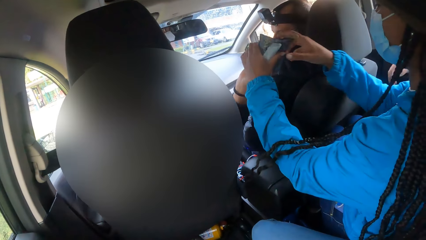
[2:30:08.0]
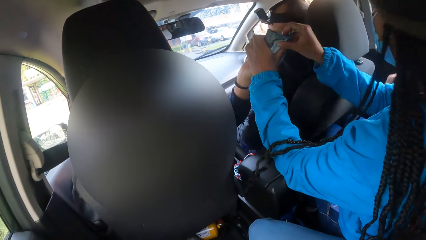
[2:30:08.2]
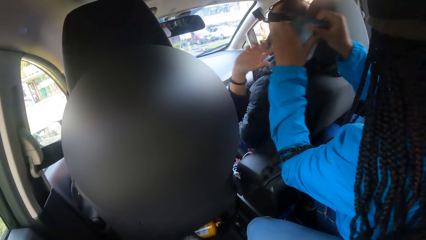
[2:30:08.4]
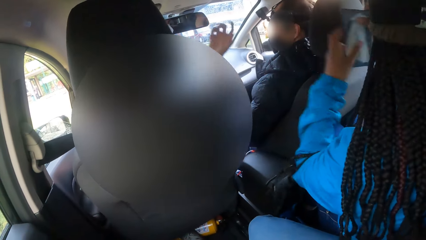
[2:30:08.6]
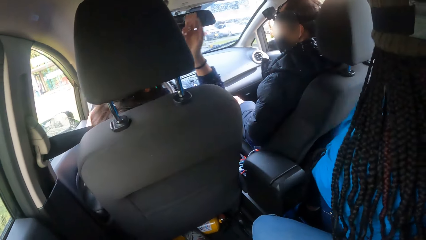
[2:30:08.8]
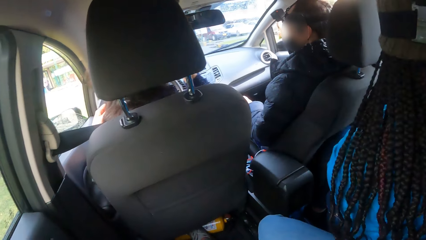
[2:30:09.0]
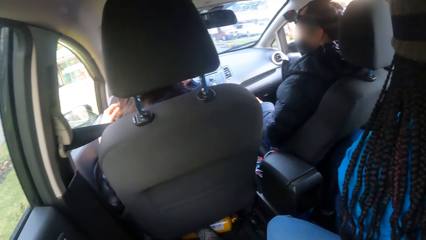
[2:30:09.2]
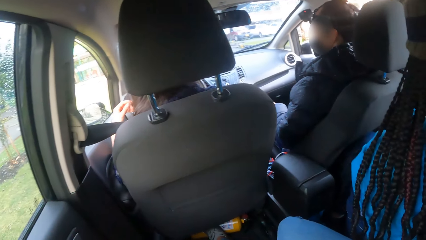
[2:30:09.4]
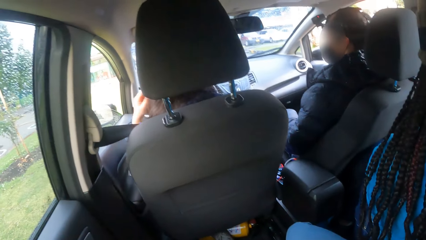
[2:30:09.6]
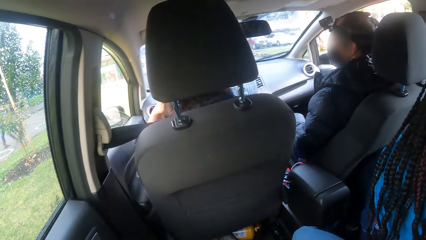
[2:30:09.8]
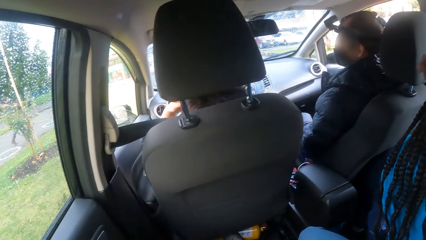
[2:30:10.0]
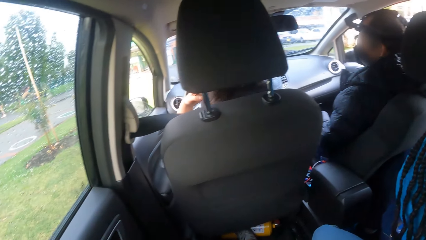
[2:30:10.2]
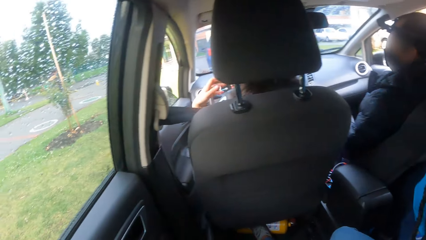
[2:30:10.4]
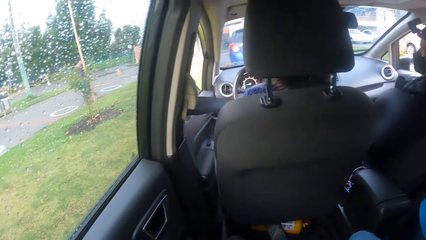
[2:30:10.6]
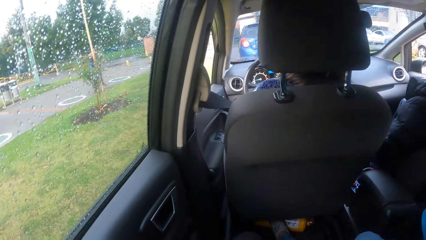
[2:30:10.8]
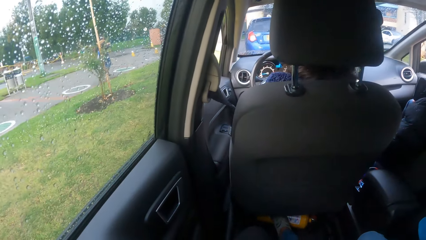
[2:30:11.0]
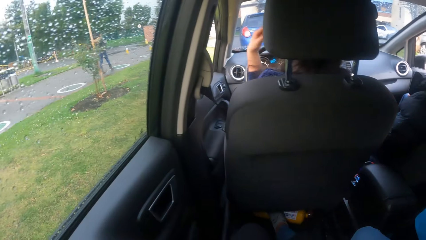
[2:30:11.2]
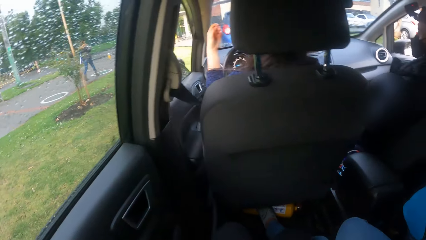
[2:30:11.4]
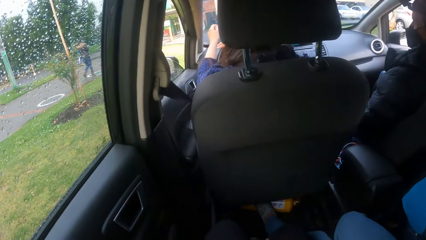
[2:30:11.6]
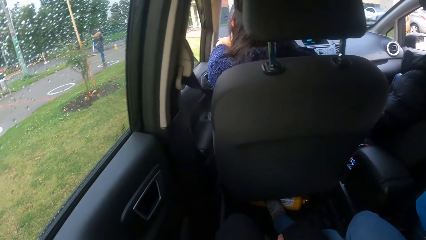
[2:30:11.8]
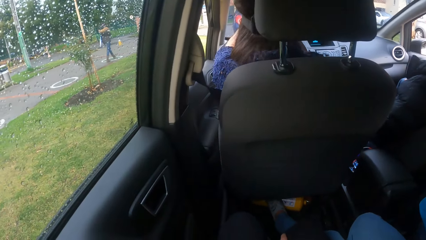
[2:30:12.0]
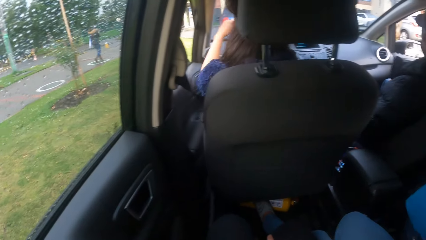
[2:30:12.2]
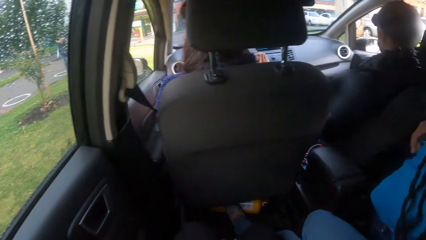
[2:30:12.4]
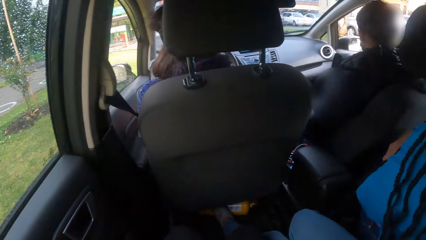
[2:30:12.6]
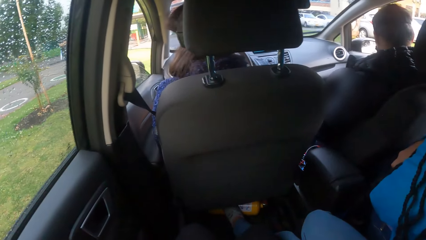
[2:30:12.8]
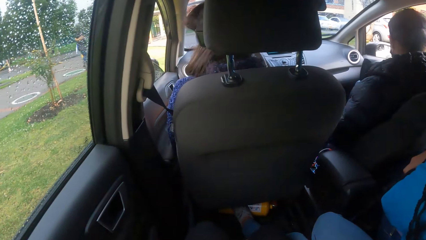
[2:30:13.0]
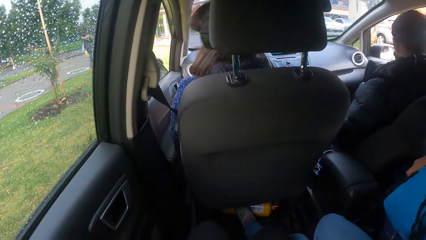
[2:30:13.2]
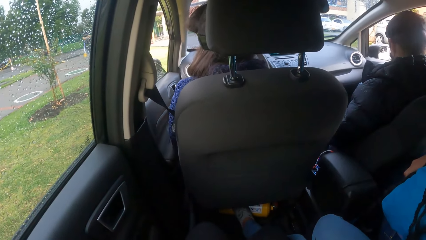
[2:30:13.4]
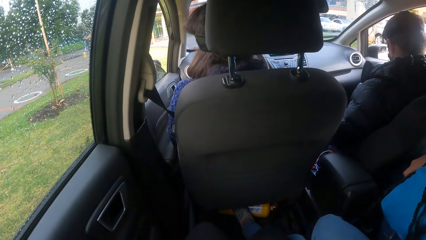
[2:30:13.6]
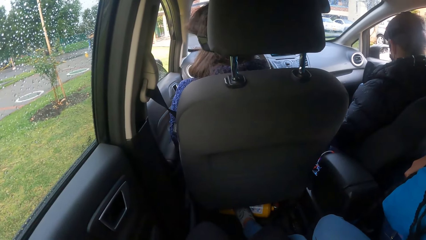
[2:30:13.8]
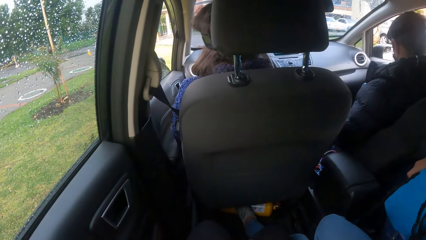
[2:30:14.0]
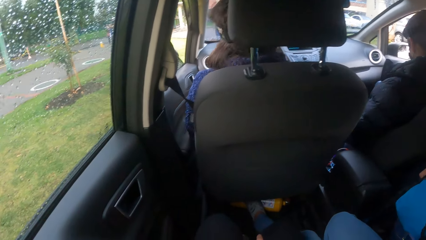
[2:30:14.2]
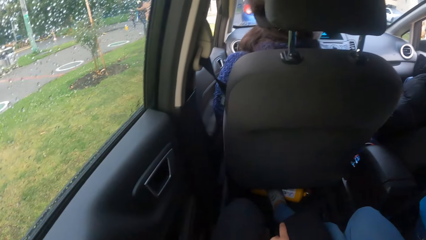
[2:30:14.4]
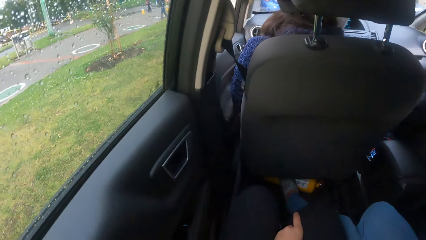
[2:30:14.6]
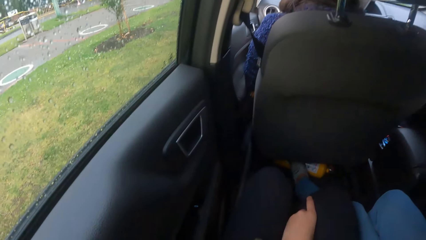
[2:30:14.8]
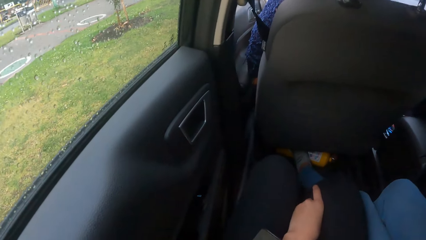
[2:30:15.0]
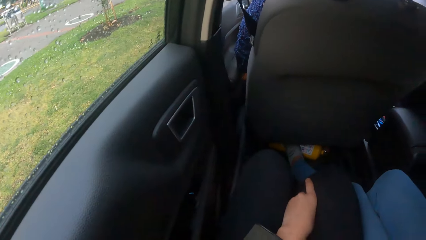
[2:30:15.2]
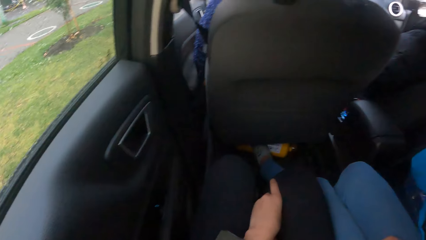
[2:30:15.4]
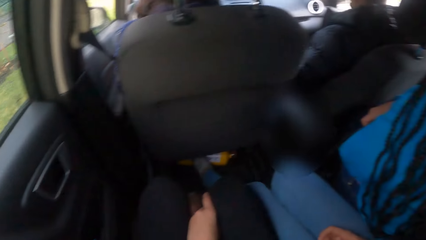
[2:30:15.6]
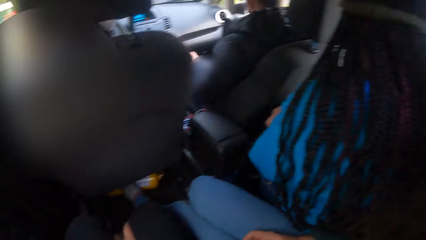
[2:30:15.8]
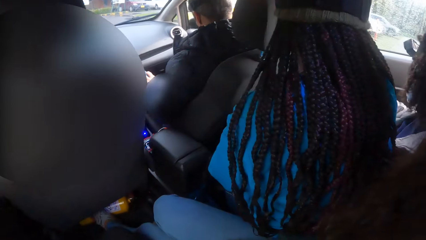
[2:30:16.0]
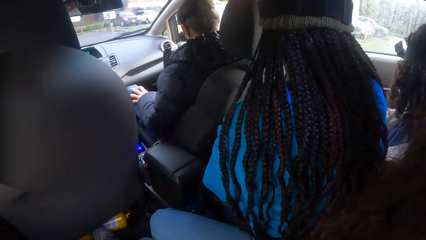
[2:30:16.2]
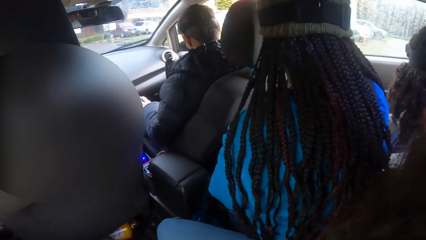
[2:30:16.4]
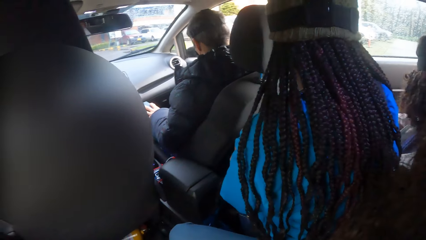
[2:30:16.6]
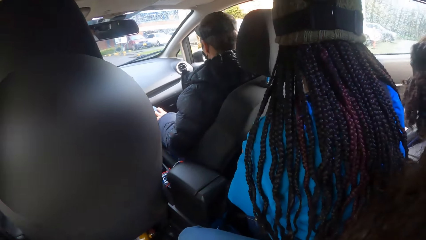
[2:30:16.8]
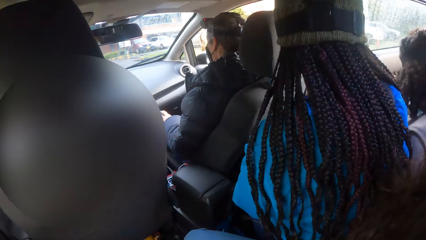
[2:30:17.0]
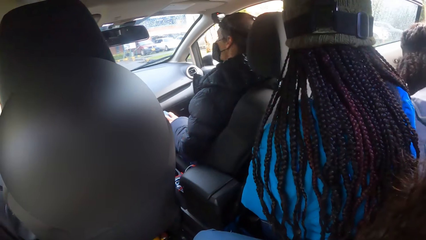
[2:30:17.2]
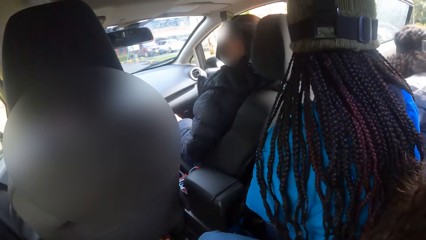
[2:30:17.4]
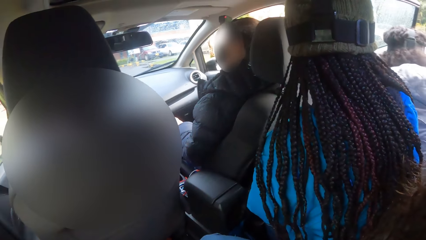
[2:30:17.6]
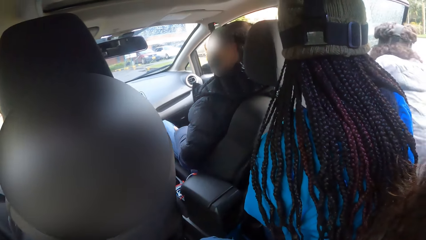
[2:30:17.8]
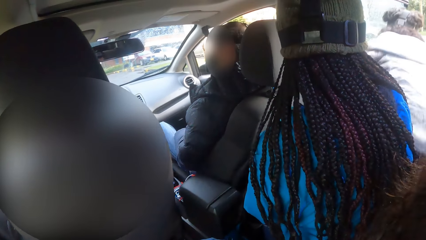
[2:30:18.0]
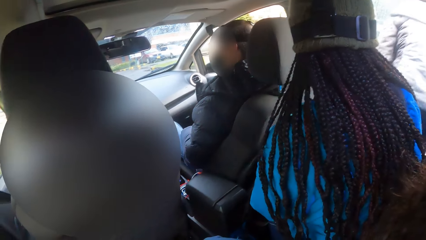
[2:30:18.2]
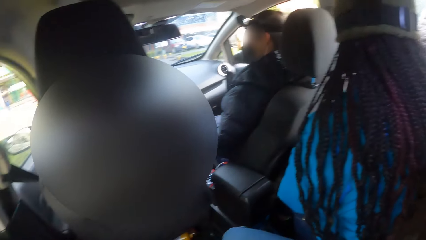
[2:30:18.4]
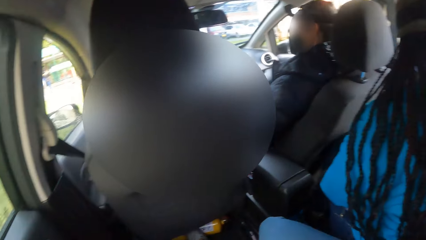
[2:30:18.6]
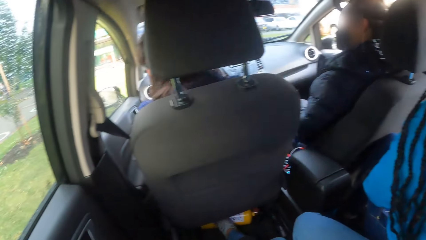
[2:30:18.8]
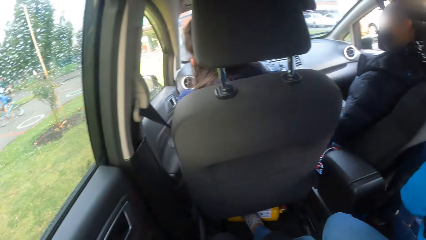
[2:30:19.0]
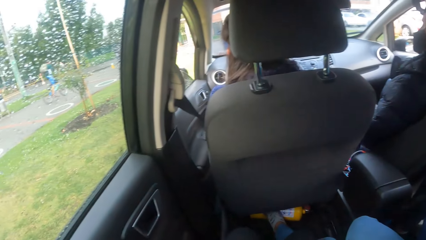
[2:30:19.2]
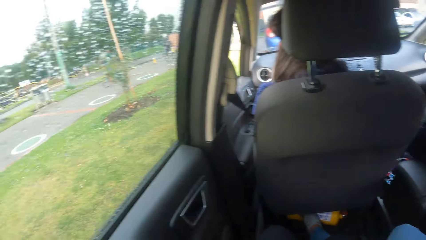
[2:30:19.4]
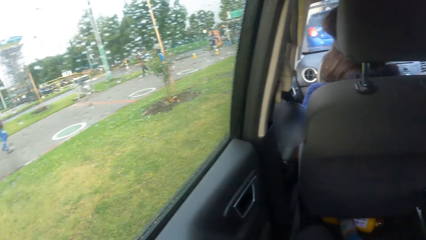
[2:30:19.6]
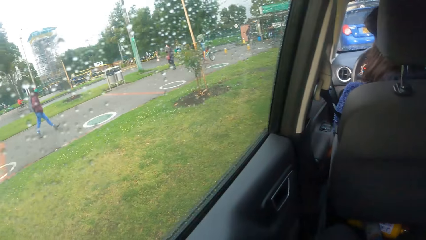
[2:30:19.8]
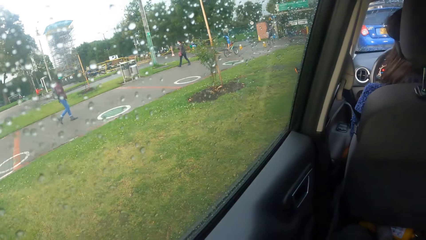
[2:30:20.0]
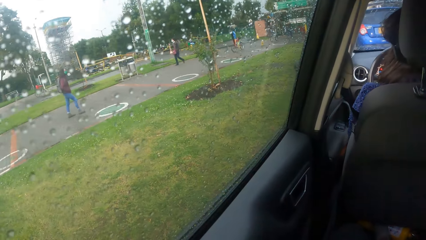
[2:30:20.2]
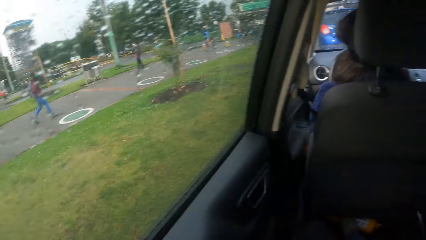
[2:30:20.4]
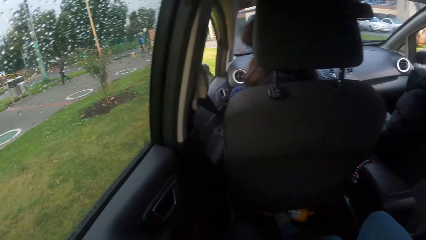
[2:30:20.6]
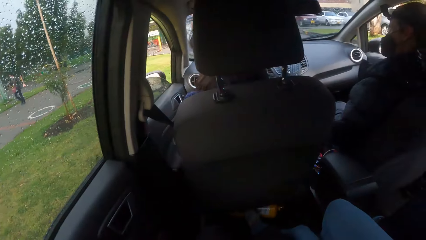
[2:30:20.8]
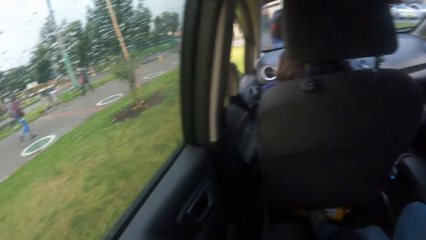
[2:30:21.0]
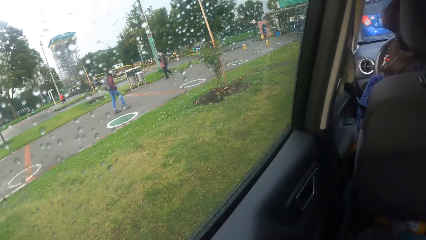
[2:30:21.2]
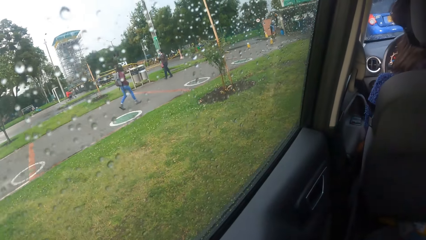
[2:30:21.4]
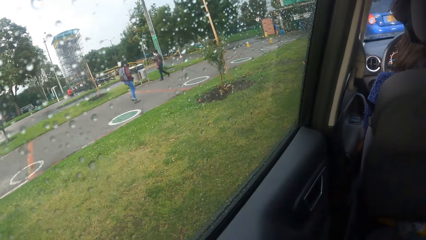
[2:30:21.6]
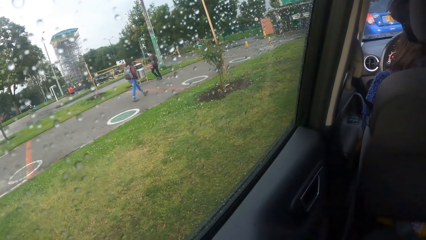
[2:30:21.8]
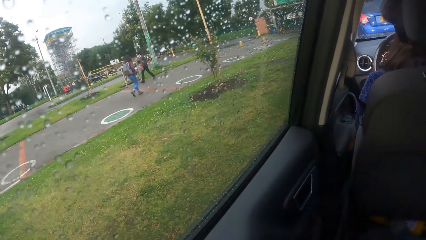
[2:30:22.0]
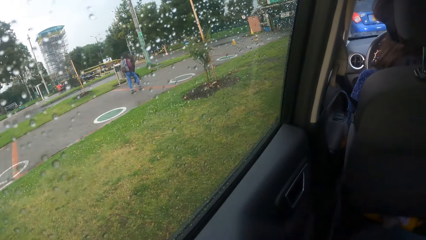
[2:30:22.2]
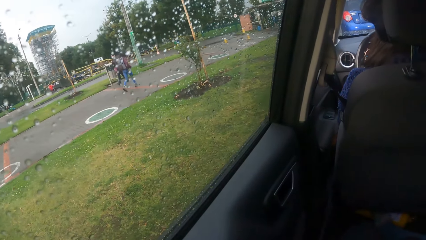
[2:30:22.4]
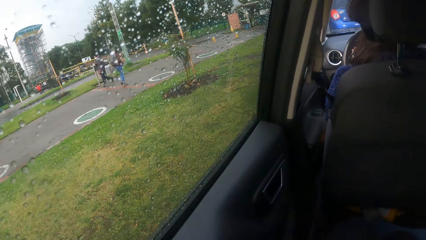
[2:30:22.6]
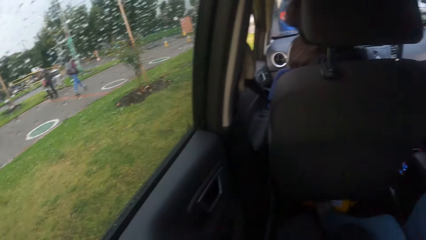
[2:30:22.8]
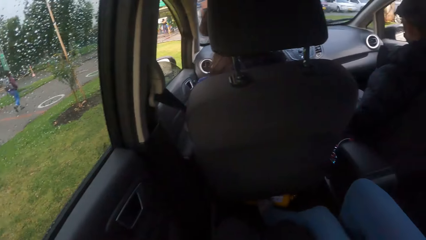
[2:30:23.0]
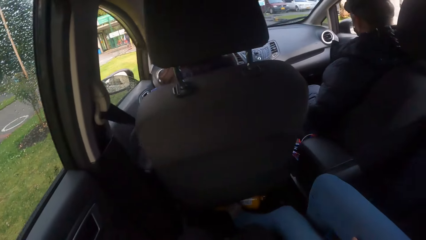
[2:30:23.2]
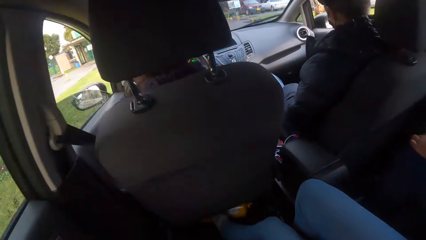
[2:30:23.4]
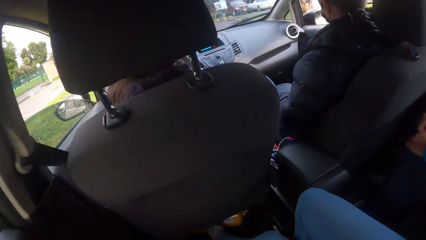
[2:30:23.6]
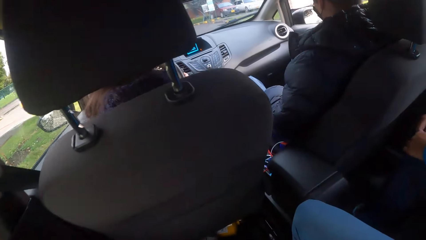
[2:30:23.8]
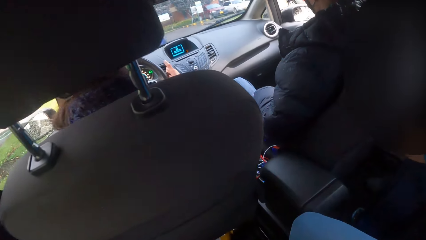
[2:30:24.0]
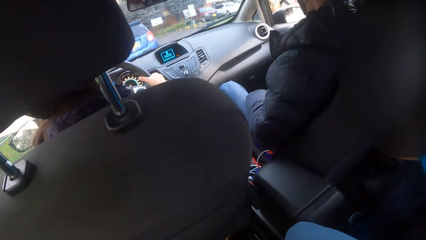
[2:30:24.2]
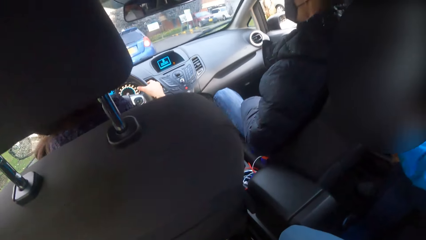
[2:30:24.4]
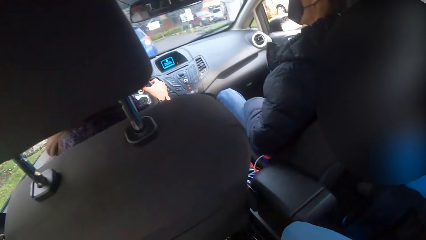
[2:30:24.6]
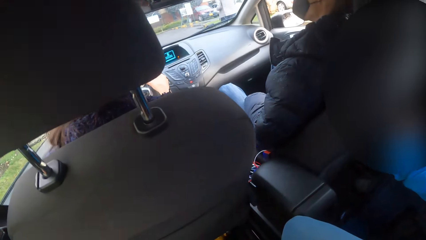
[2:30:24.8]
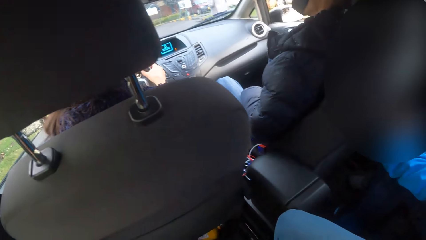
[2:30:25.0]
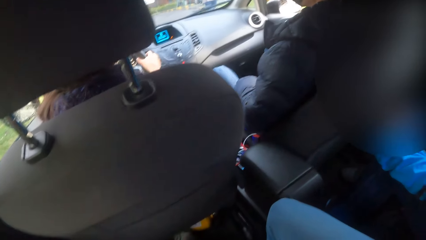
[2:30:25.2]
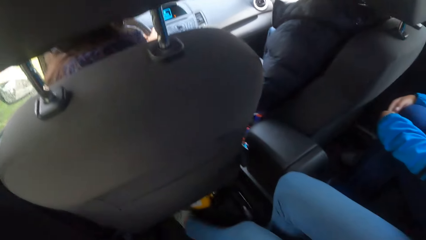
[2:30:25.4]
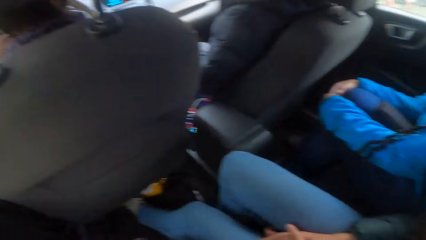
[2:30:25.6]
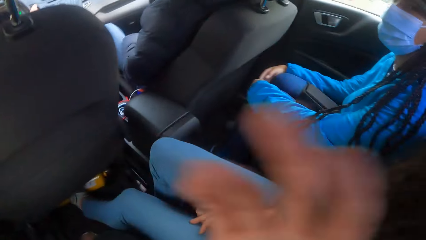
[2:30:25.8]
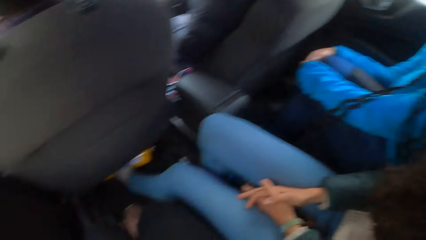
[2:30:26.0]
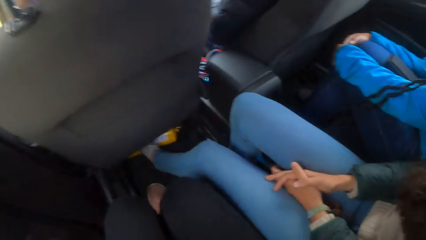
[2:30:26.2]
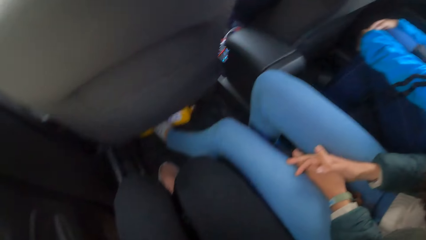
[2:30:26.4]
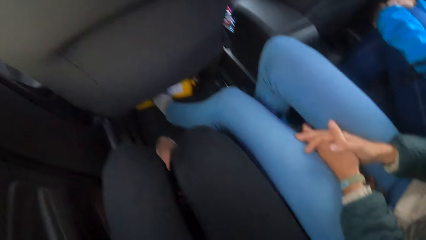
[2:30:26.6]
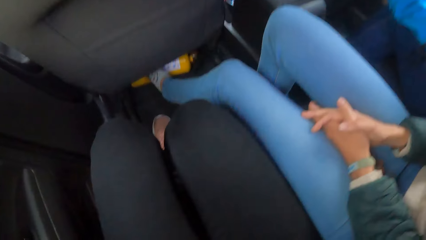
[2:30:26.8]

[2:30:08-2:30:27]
A woman in the car collects the papers with both hands. Another woman places her hands on the steering wheel of the car and removes both hands from the steering wheel. A third woman opens the car door with her right hand and gets out from the car. The second woman holds the steering wheel with her right hand.
